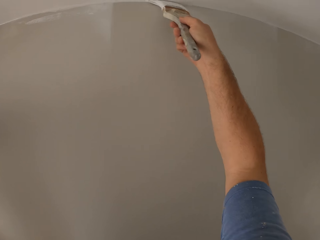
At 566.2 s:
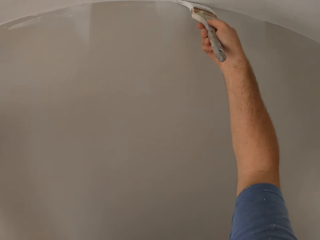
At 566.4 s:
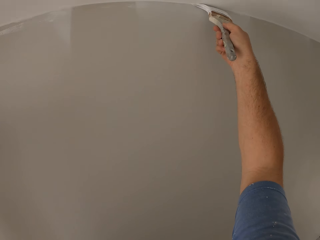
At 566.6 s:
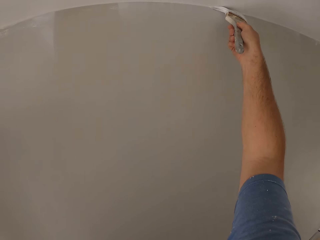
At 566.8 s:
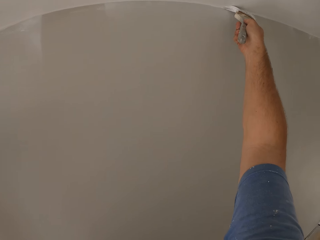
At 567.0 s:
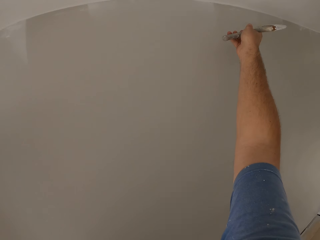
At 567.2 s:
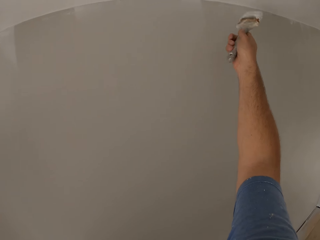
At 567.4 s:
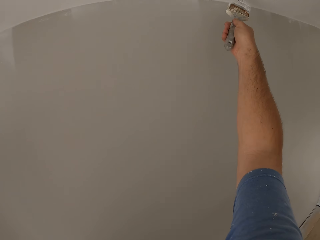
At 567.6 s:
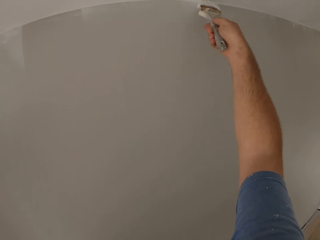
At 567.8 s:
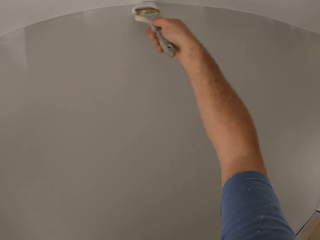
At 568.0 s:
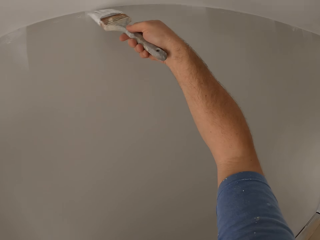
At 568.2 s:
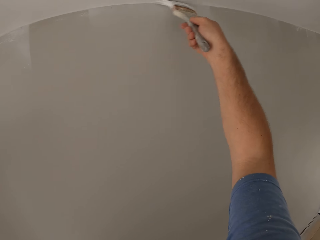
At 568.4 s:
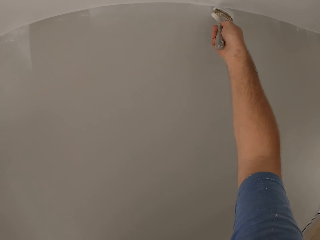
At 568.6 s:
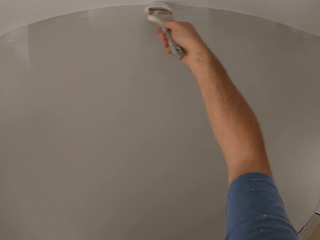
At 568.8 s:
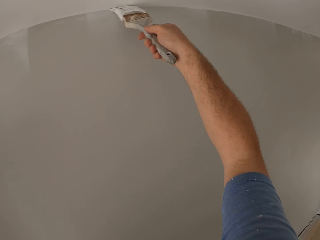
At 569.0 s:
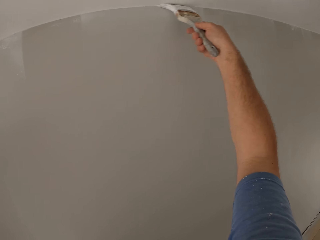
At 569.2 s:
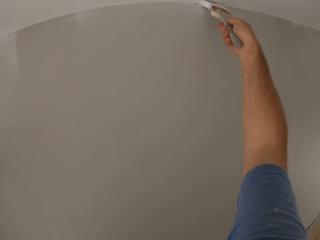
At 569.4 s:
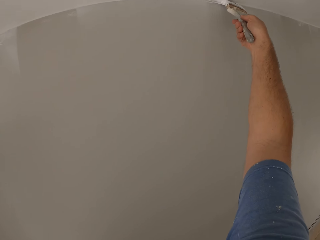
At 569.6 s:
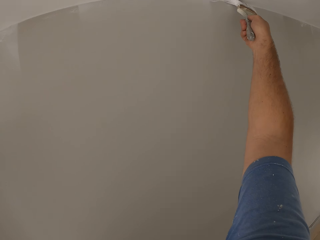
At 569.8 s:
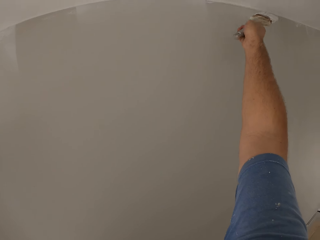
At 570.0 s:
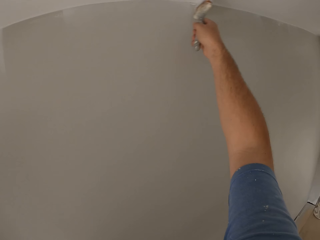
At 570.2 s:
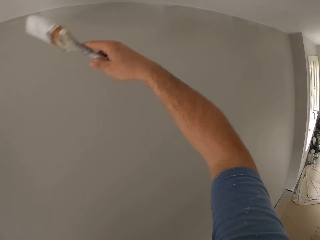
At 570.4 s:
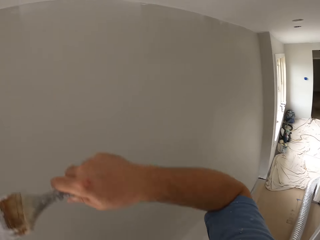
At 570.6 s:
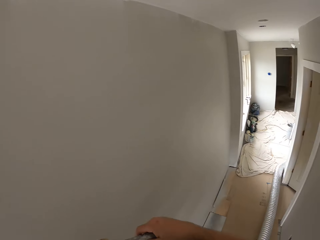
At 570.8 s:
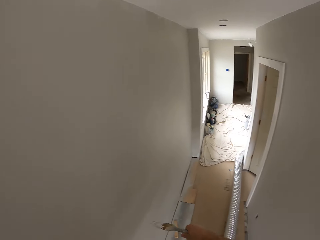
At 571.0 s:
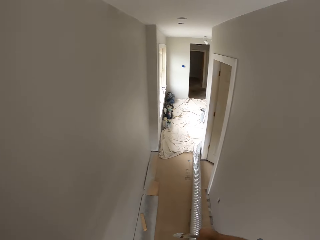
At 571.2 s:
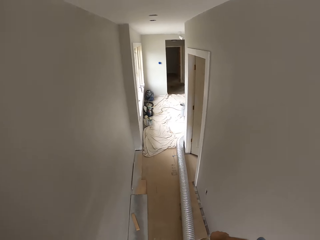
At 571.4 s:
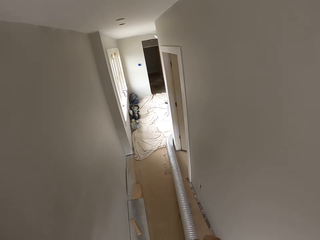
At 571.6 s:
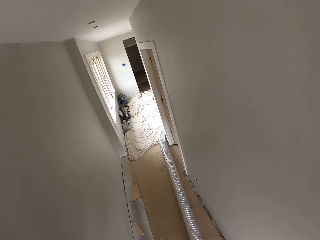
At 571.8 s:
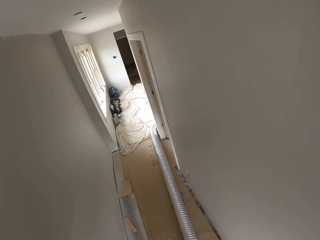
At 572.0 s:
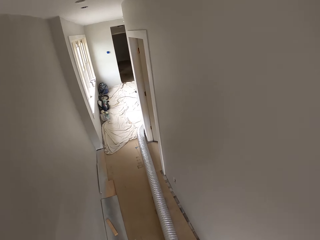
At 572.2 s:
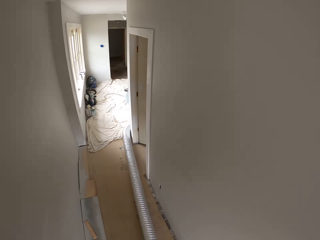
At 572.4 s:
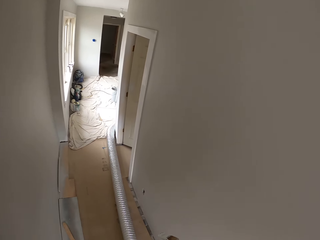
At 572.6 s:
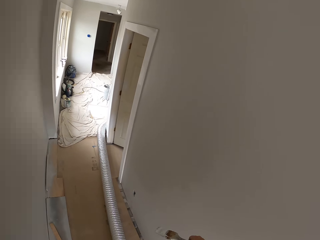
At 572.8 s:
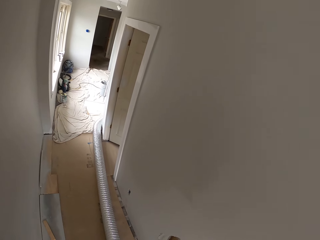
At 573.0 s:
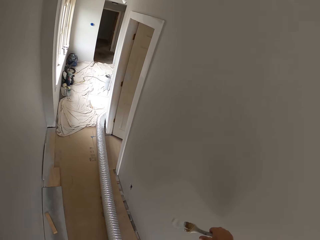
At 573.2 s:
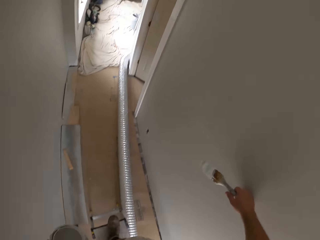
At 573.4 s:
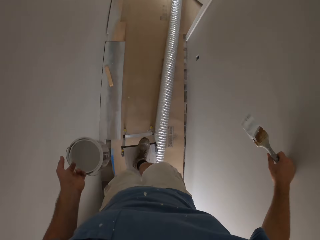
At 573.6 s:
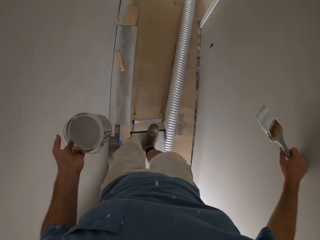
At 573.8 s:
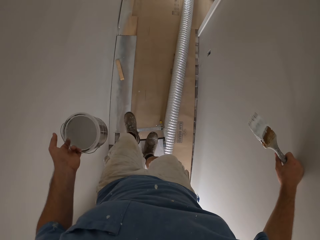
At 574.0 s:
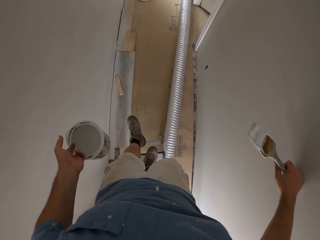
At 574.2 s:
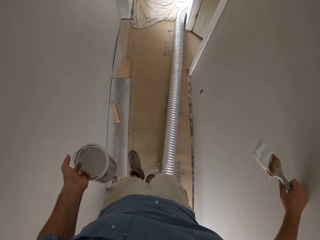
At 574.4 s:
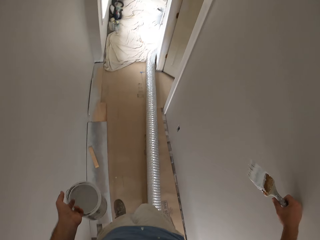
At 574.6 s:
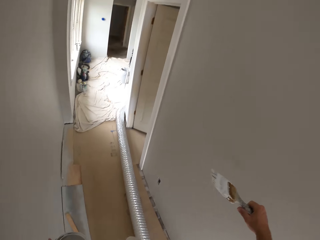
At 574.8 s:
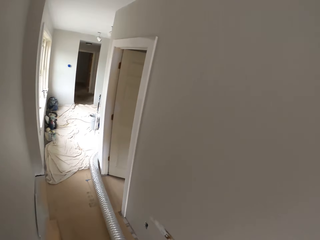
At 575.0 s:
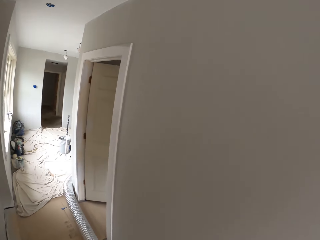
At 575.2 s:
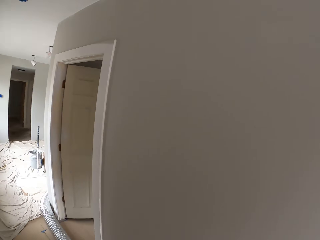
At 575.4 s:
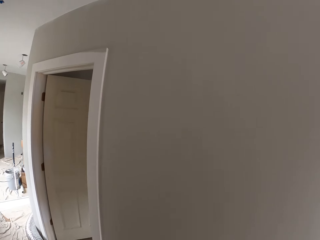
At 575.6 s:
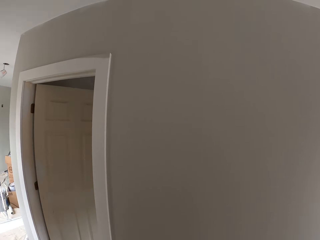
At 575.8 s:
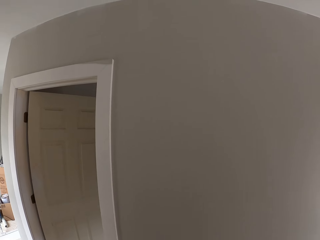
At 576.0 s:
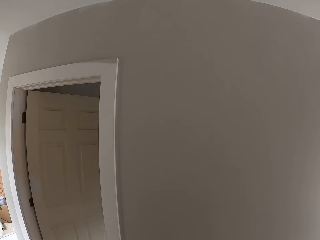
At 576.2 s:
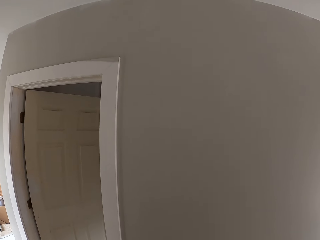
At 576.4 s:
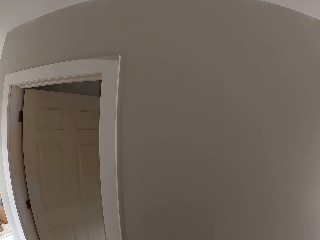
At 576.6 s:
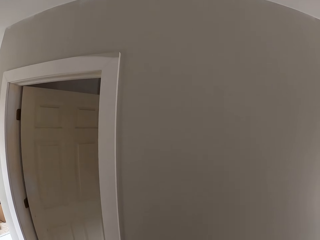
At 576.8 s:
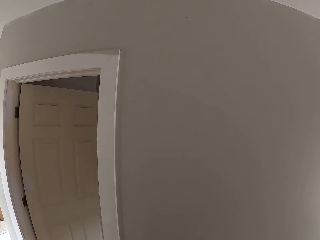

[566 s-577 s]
The camera wearer moves his hand towards the ground. He looks away from the ceiling. He steps down from the folding aluminum platform. He walks away from the front door.

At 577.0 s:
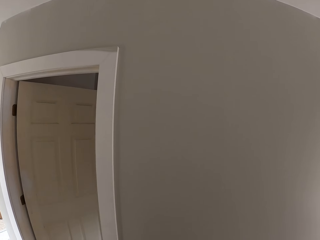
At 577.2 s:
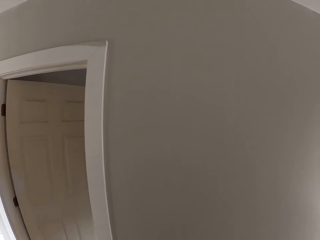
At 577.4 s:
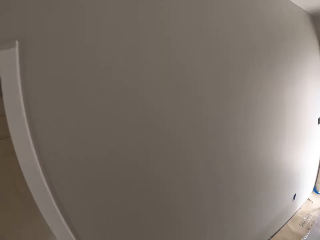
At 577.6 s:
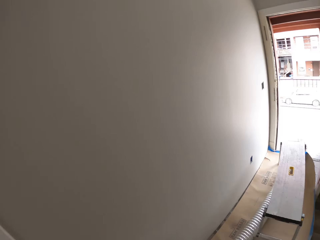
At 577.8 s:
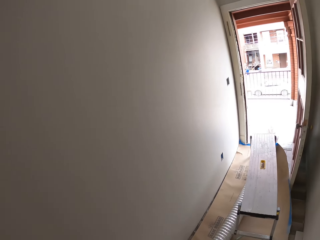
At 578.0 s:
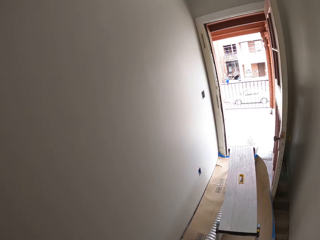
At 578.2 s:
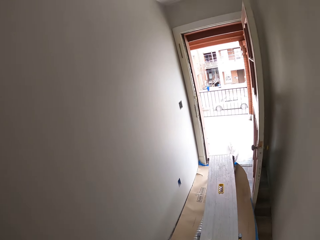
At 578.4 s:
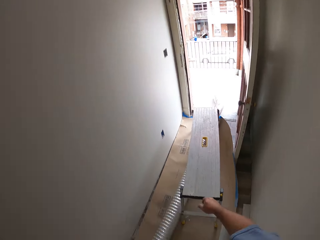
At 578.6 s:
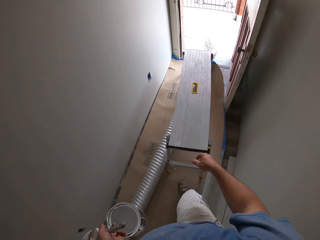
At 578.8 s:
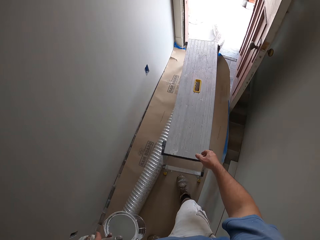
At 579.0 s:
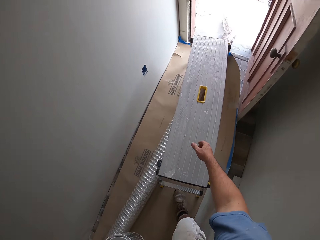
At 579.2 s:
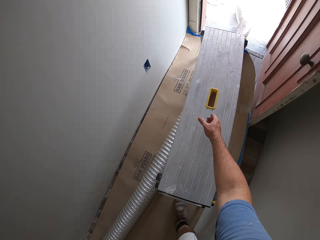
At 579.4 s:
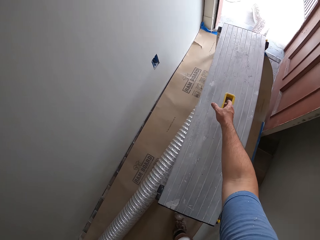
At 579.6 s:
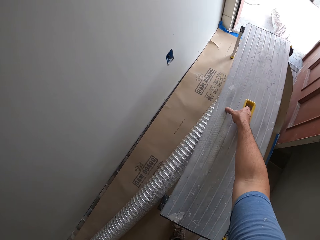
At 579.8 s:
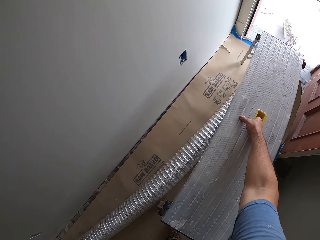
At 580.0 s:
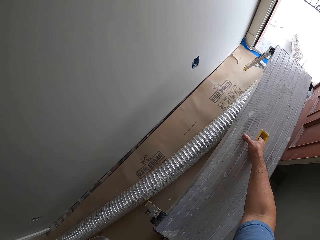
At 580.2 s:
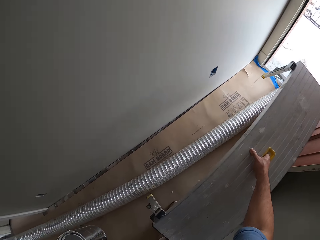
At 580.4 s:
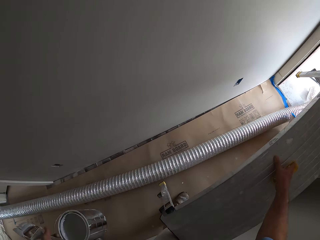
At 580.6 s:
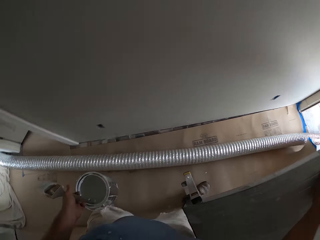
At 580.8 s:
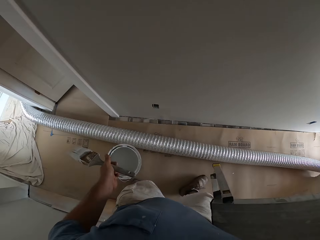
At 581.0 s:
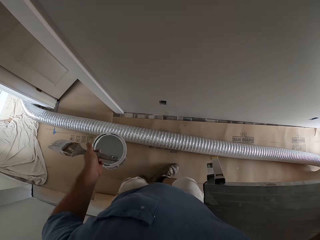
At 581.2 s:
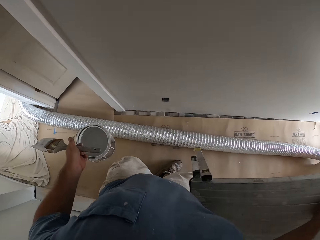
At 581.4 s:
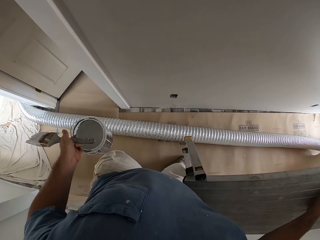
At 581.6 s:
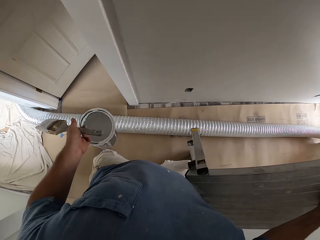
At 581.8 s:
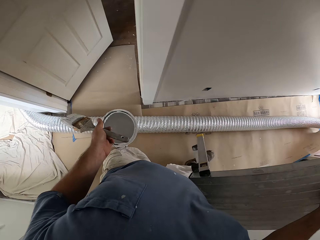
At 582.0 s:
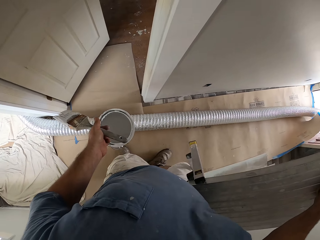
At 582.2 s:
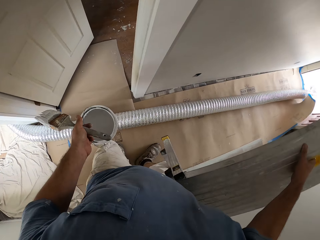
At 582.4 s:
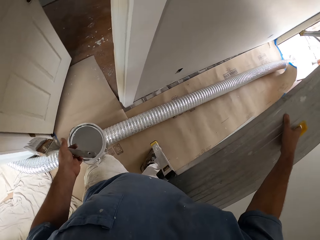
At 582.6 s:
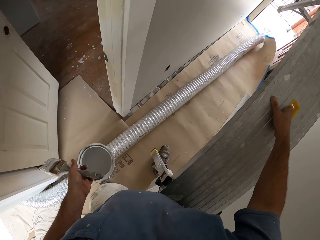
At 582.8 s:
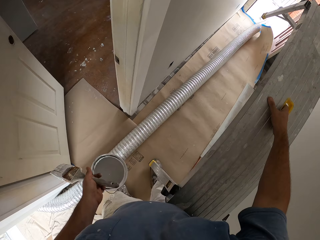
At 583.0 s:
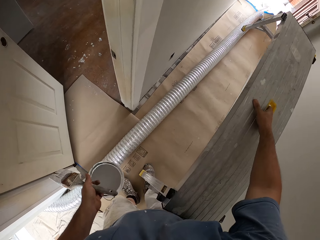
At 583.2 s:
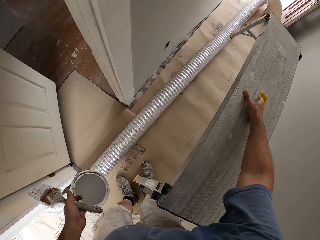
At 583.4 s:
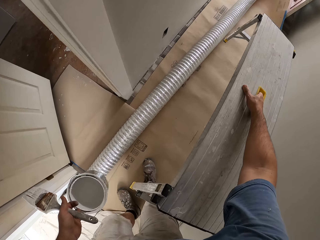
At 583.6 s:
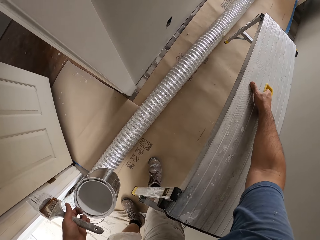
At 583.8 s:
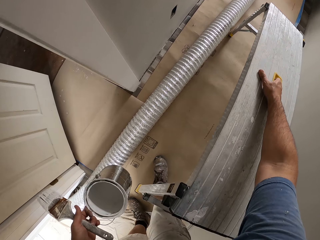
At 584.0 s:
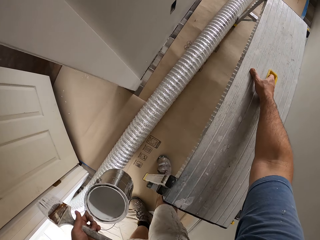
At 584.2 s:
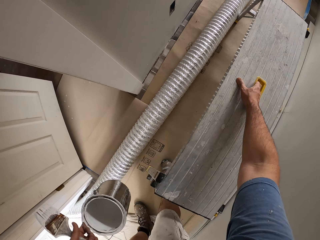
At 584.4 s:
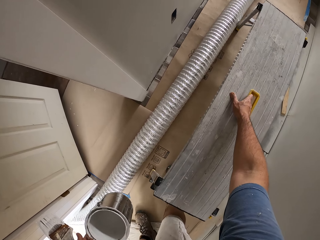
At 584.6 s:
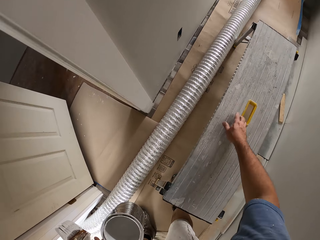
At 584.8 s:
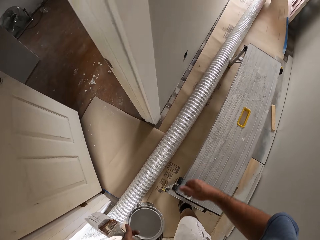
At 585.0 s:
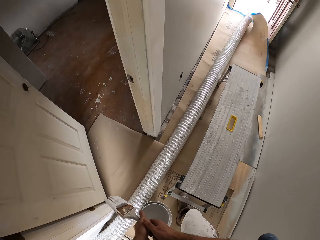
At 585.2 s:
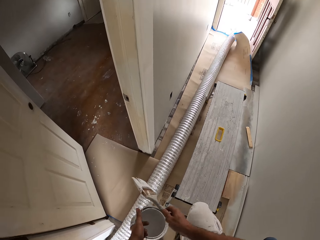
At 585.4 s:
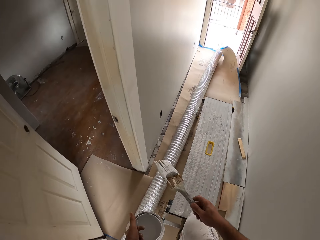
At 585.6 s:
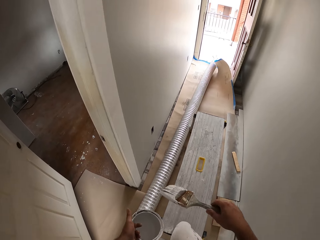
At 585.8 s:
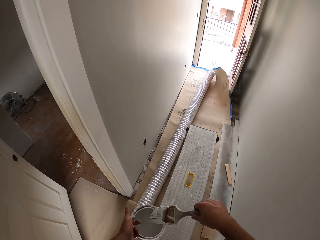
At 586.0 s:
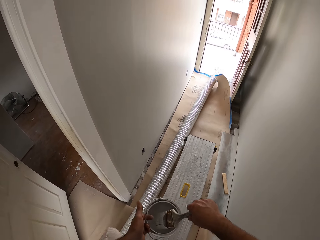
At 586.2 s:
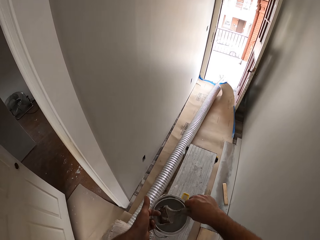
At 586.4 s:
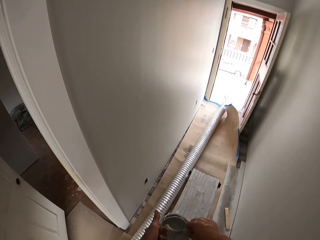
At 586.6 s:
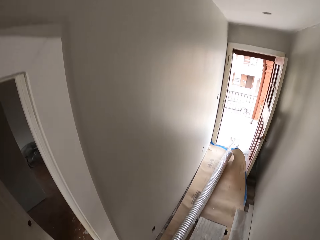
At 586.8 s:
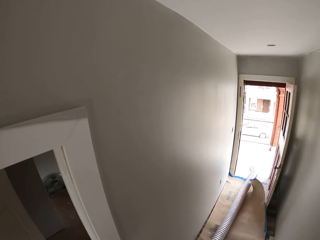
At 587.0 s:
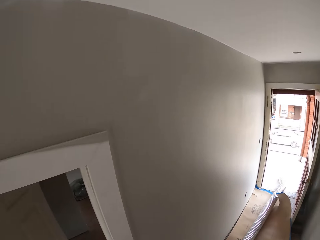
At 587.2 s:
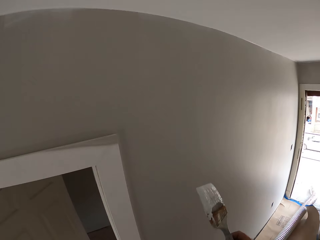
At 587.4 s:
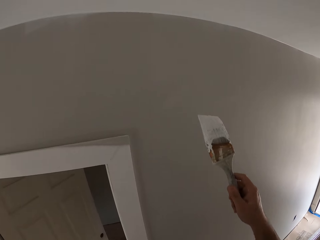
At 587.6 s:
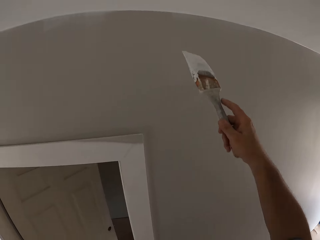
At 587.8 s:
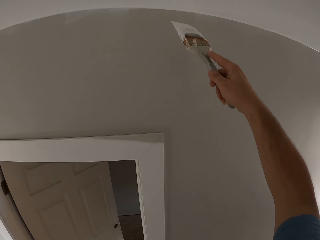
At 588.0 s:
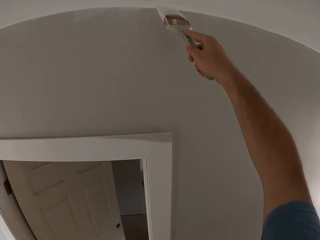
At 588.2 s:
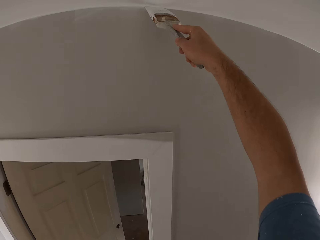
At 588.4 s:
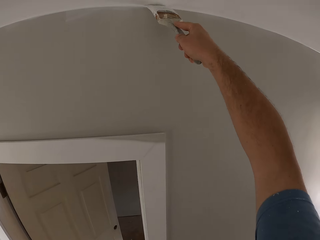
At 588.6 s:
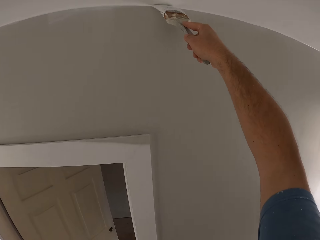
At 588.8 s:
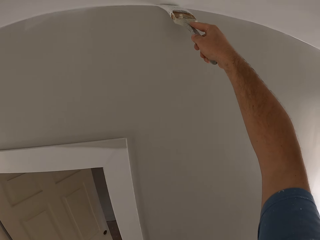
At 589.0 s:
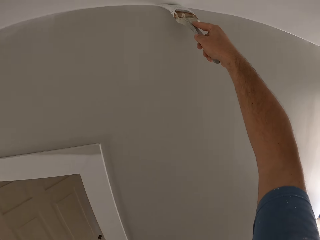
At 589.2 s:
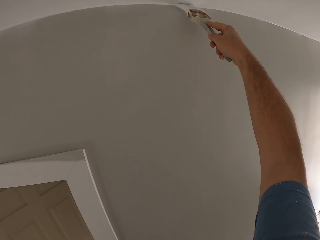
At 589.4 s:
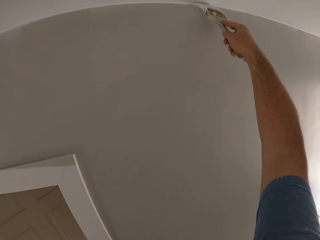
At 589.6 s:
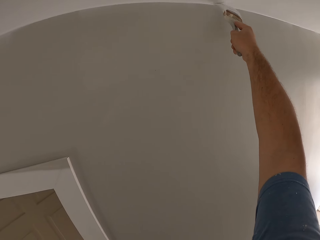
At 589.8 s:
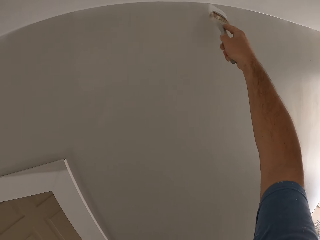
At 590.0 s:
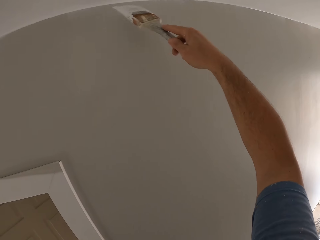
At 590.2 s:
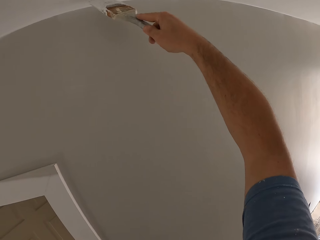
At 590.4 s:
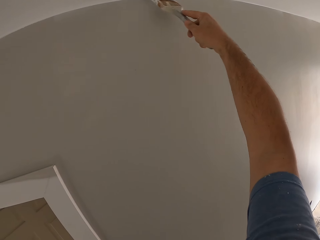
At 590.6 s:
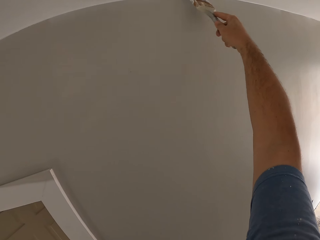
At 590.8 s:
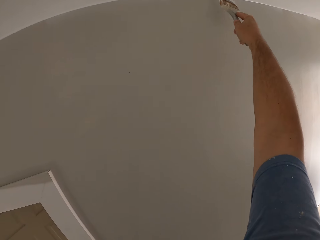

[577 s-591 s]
The camera wearer walks towards the folding aluminum table. He holds the folding aluminum platform or metal bench. He picks up the folding aluminum platform with his hand. He walks backwards with the metal bench and a bucket or can of paint away from the door. He places the folding aluminum platform on the floor and lets go of the folding aluminum platform. He passes the paint brush to his right hand. He steps on the folding aluminum platform with his leg. He dips the paint brush in the can of paint. He climbs on top of the folding aluminum platform. He moves his hand towards the ceiling. He paints the ceiling with the paint brush.
